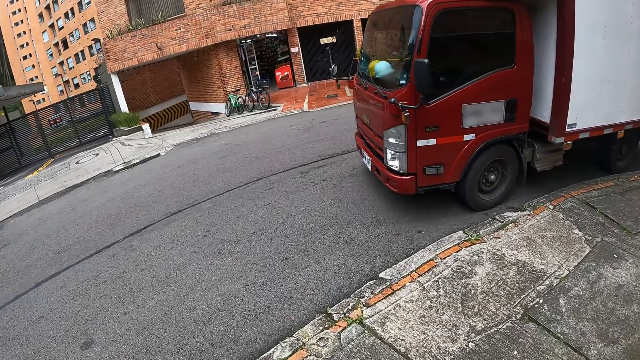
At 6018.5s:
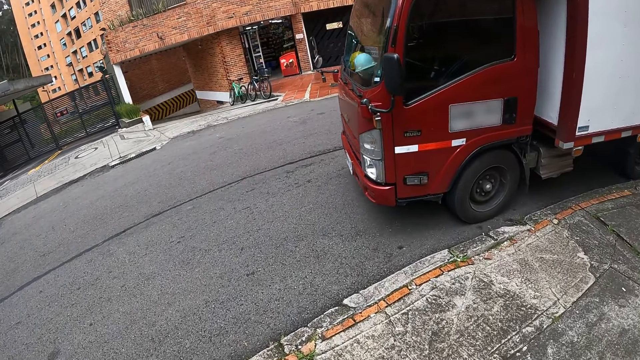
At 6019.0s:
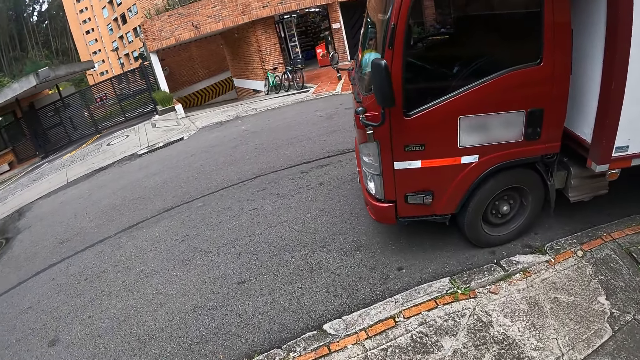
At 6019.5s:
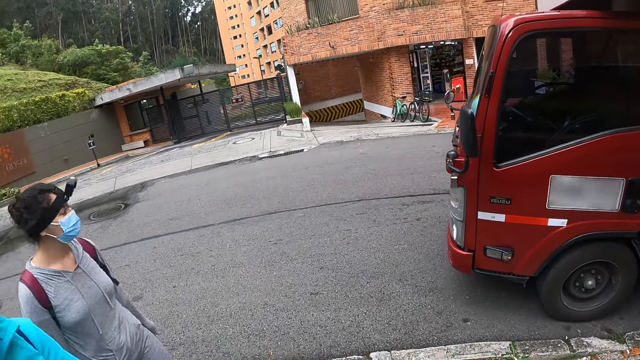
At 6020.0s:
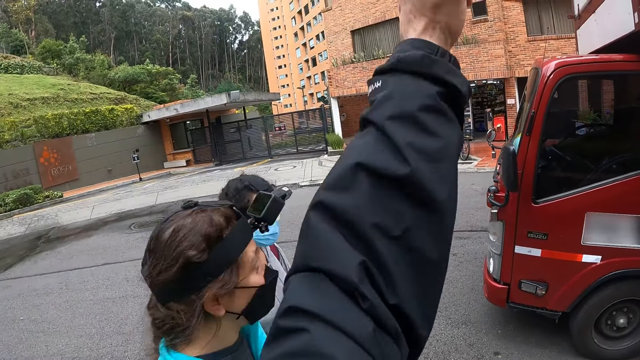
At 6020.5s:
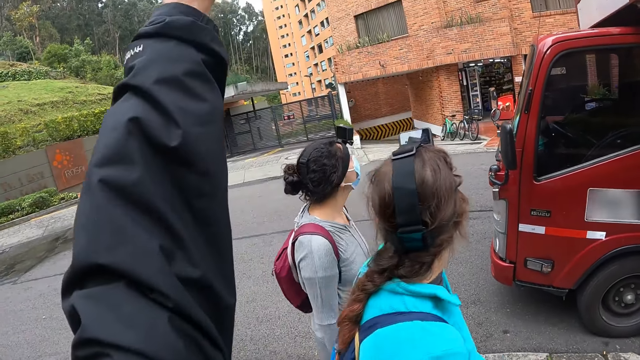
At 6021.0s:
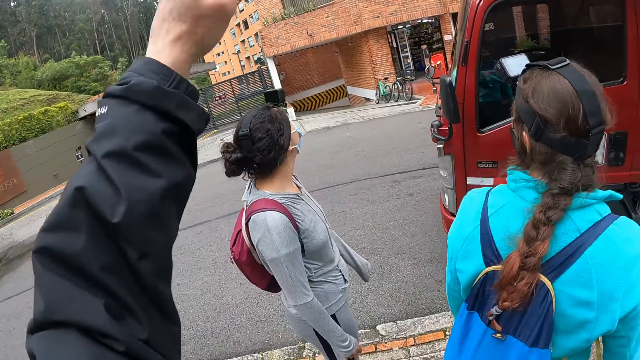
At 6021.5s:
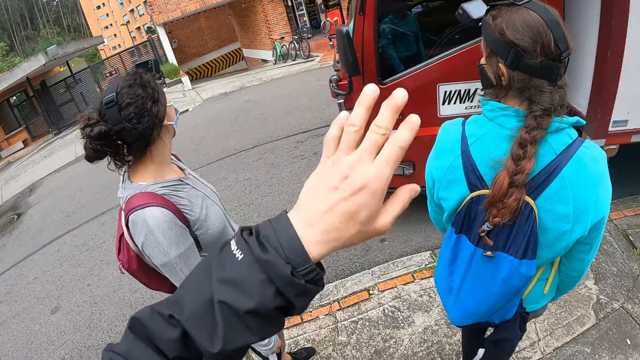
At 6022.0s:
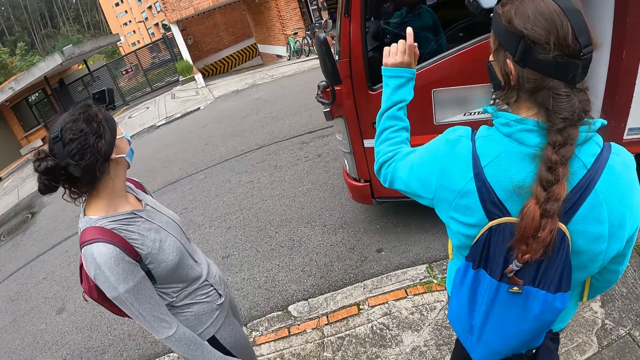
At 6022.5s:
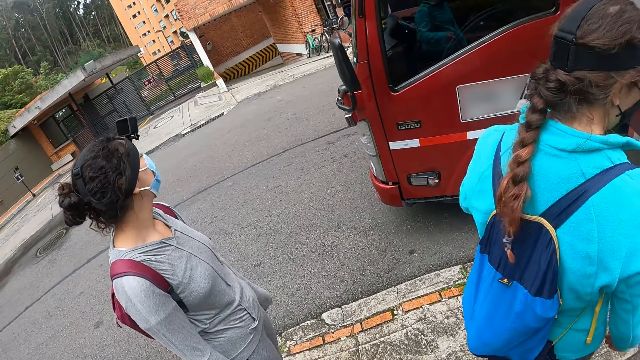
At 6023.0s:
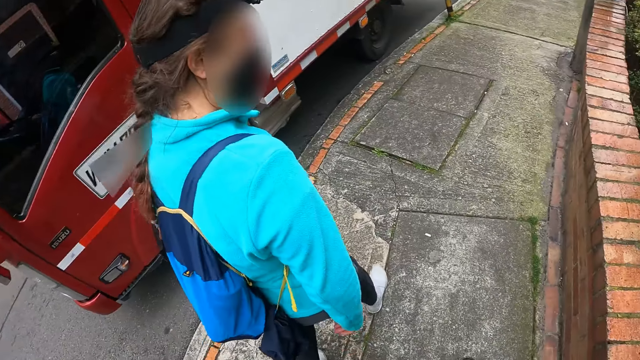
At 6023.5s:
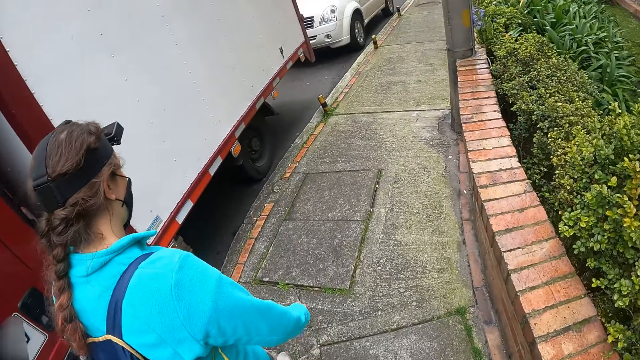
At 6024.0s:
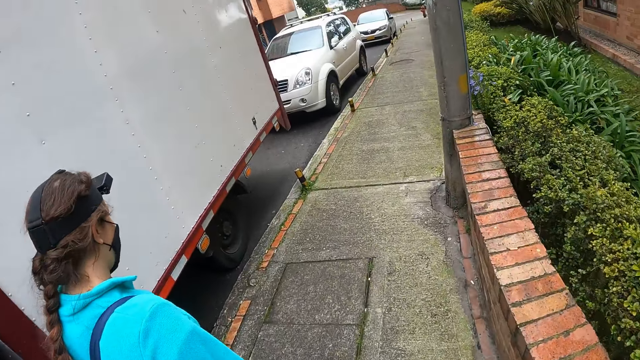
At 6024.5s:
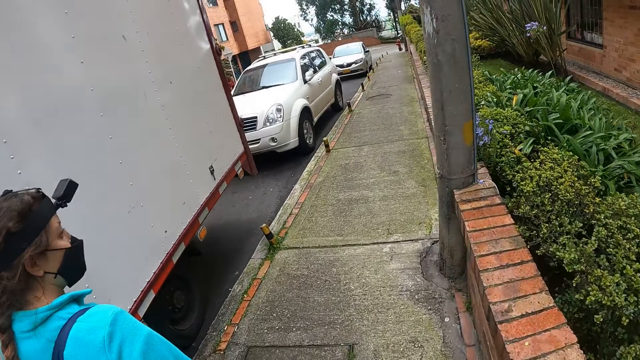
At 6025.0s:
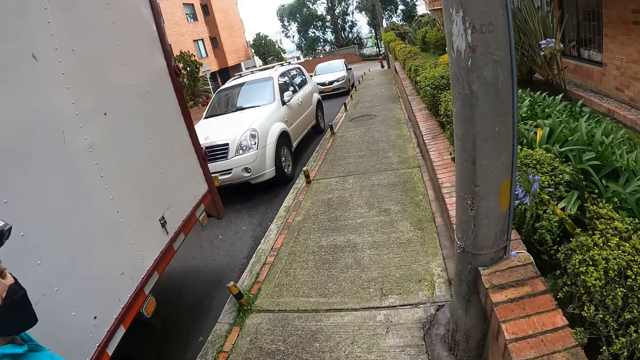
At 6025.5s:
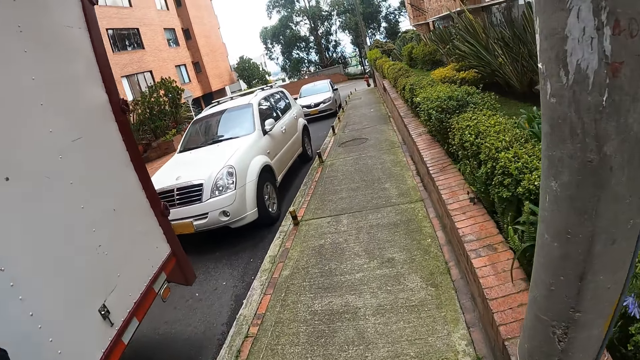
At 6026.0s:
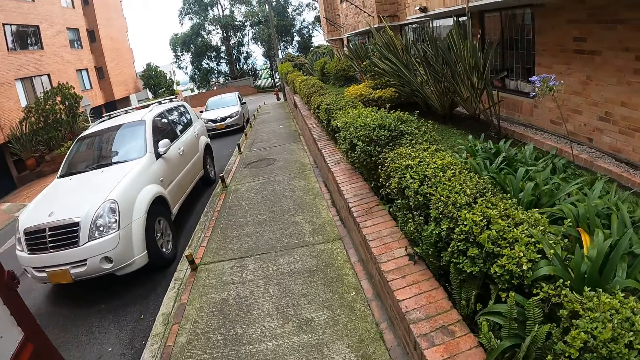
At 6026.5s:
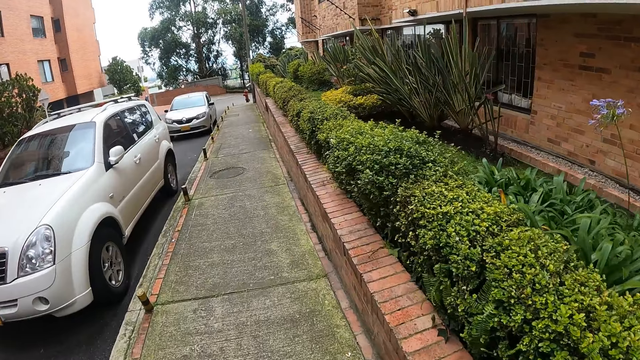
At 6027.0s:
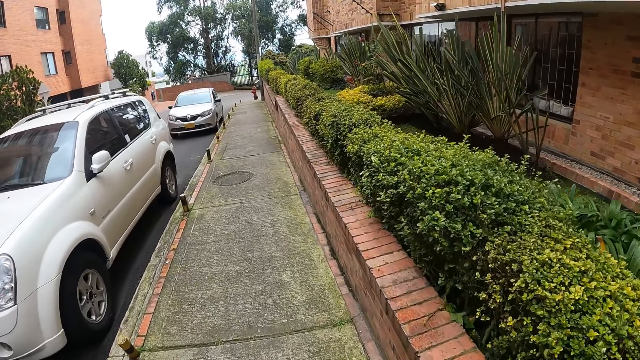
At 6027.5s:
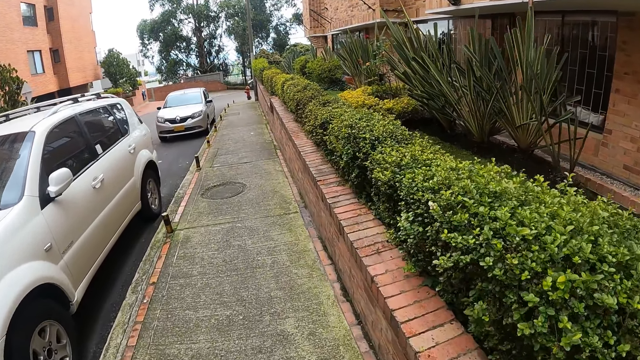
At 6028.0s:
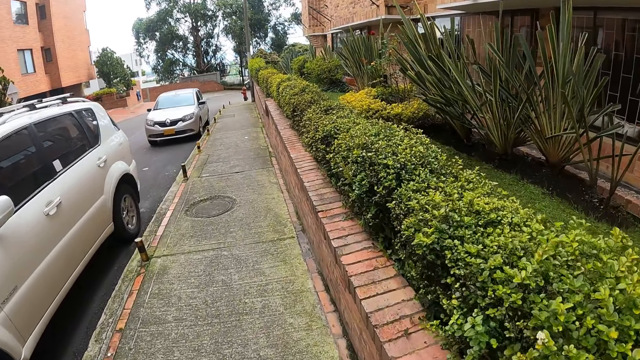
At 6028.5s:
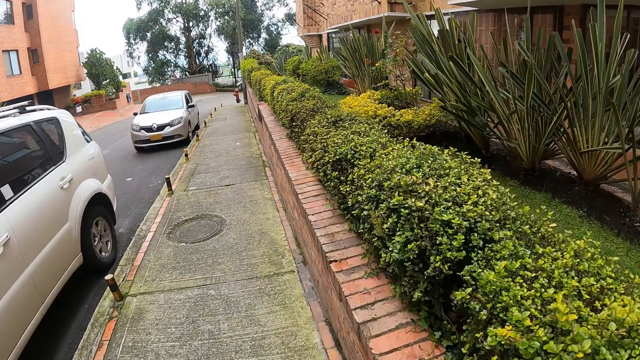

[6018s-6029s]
The camera wearer interacts with the two women. They point at something. The woman points at something. The camera wearer walks along a sidewalk with the two women.

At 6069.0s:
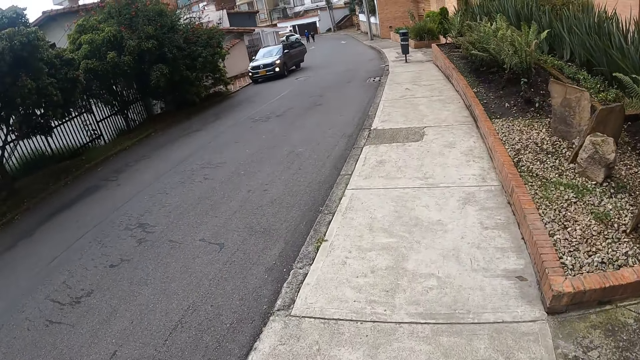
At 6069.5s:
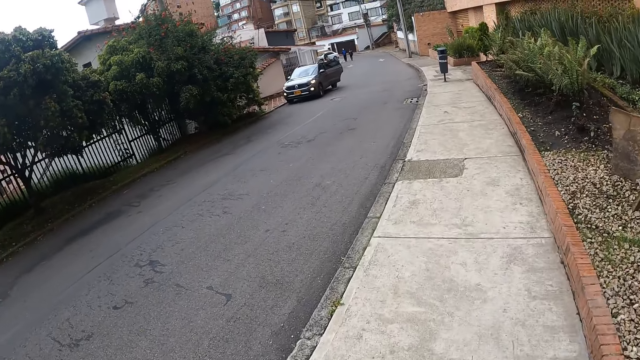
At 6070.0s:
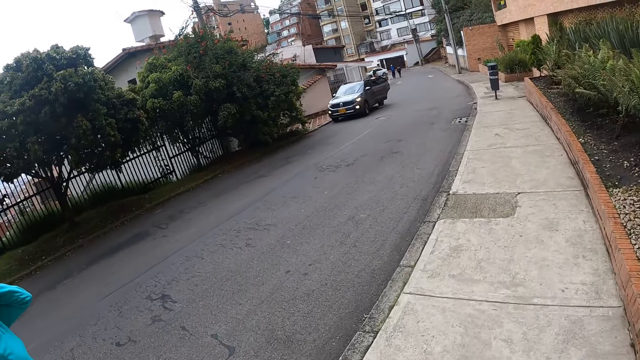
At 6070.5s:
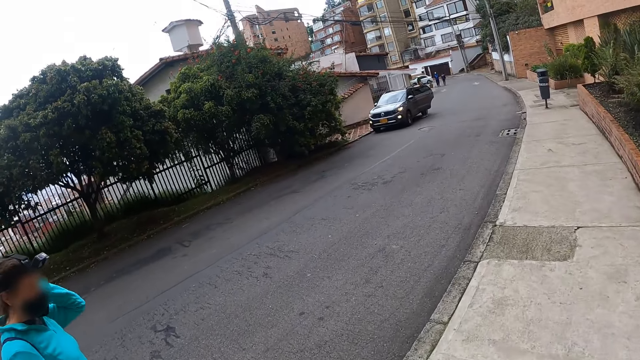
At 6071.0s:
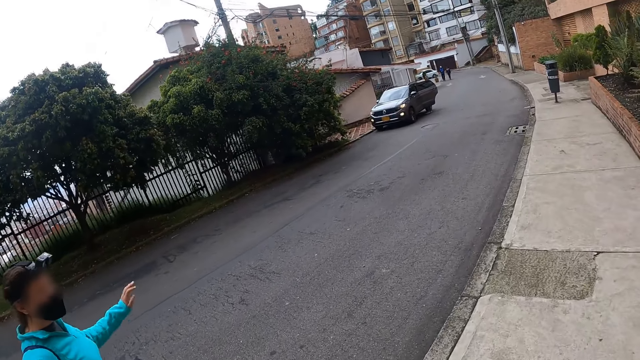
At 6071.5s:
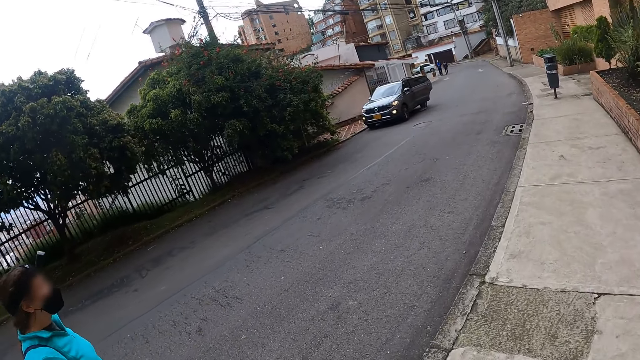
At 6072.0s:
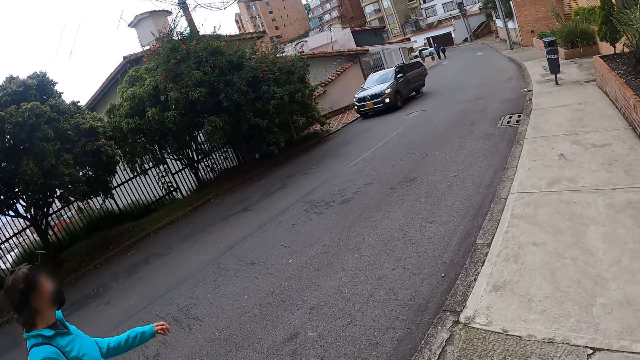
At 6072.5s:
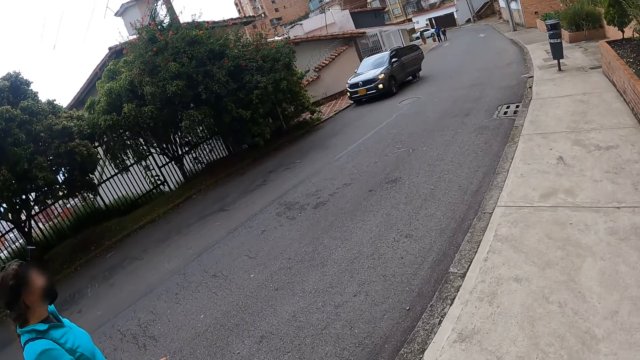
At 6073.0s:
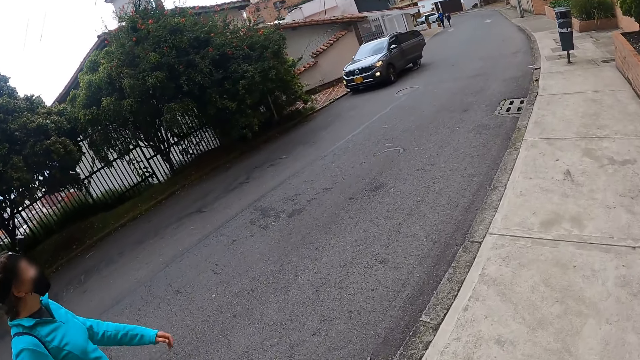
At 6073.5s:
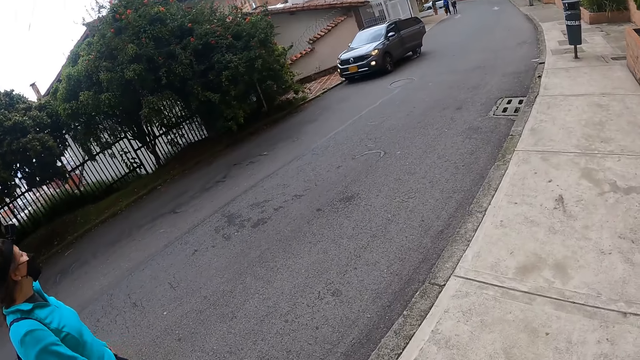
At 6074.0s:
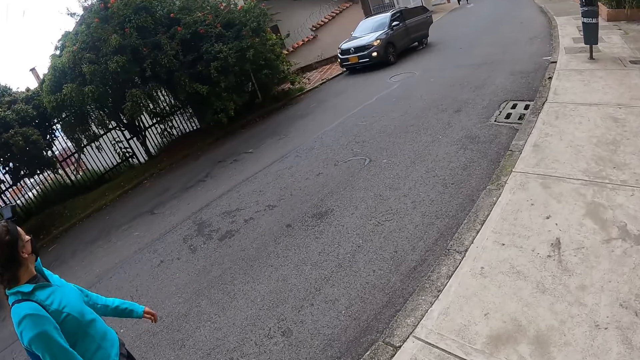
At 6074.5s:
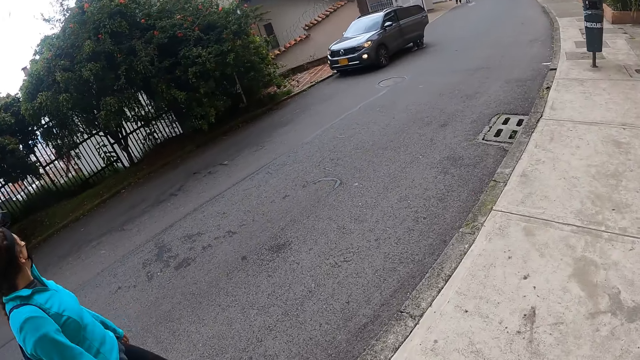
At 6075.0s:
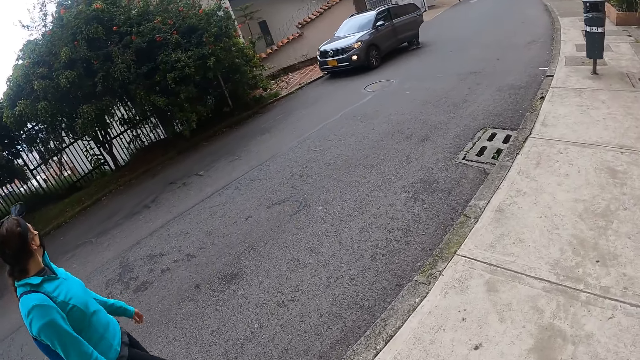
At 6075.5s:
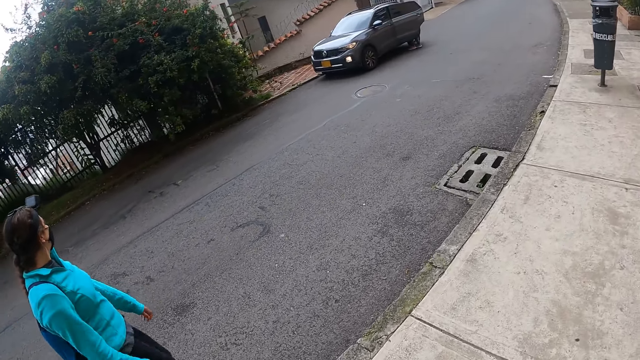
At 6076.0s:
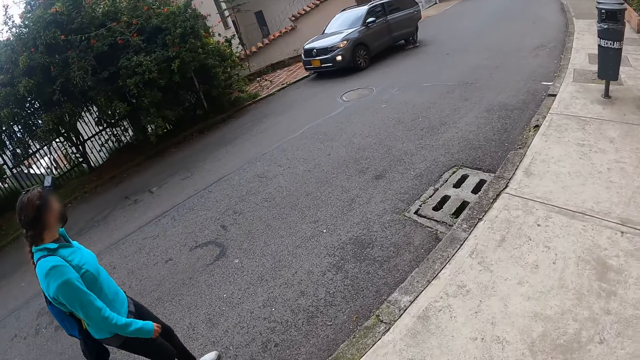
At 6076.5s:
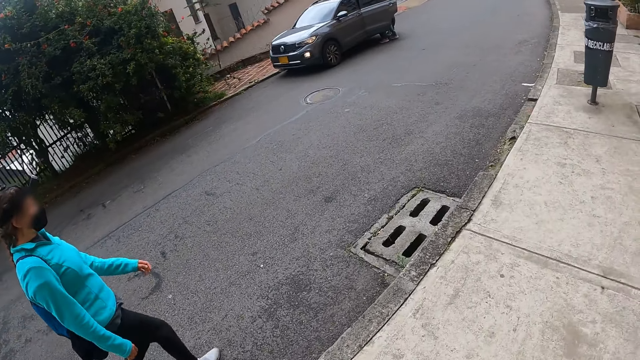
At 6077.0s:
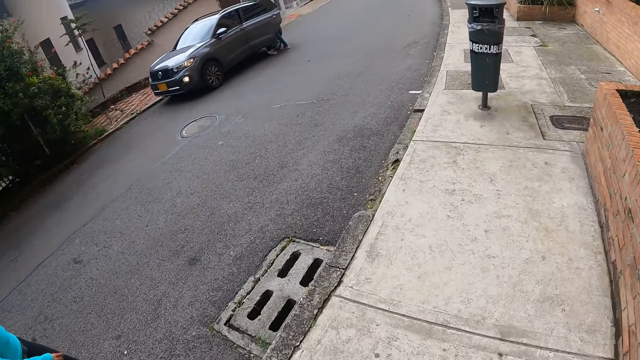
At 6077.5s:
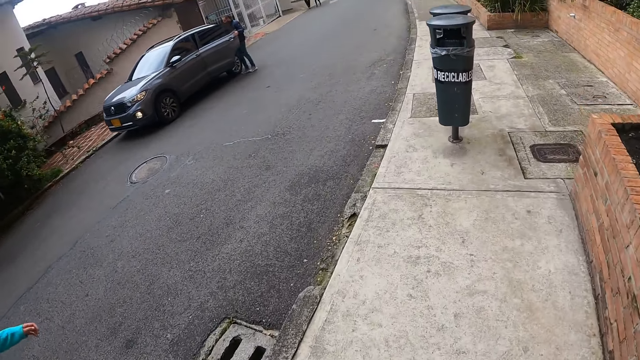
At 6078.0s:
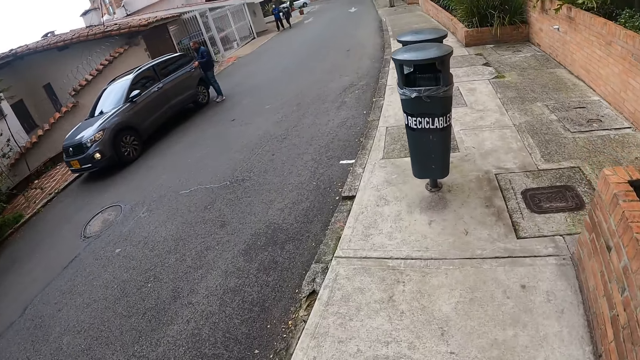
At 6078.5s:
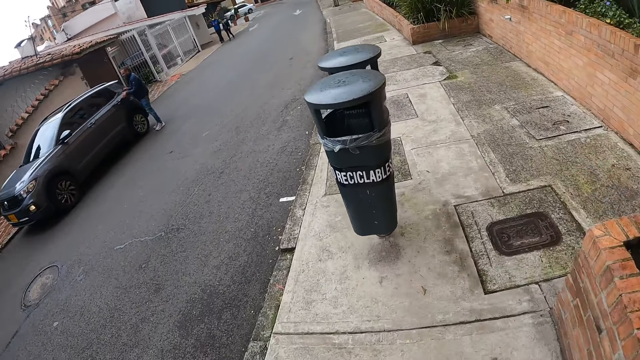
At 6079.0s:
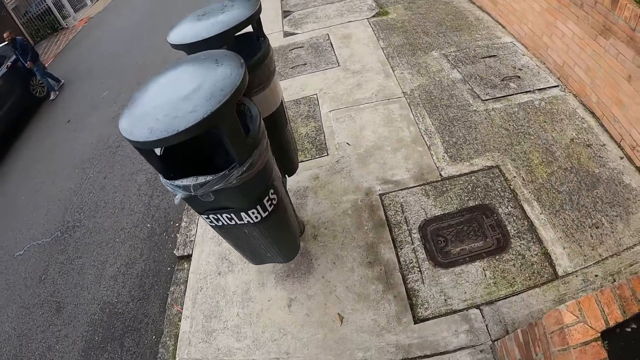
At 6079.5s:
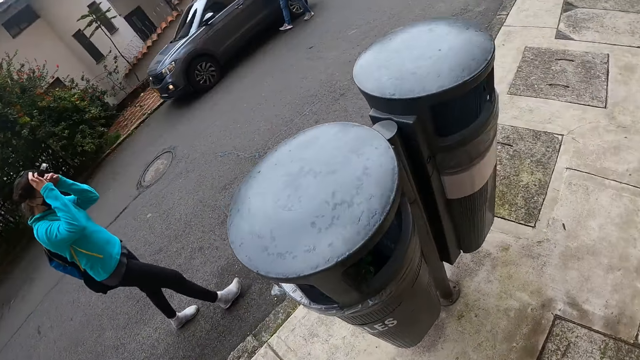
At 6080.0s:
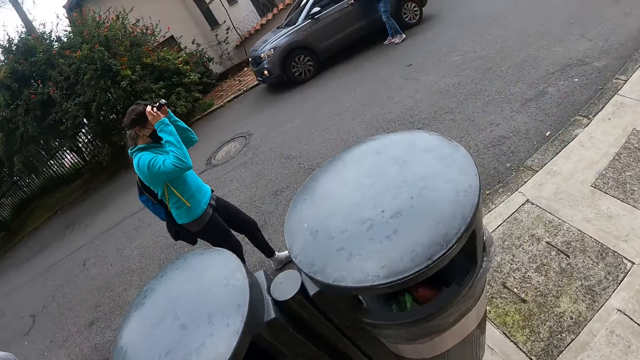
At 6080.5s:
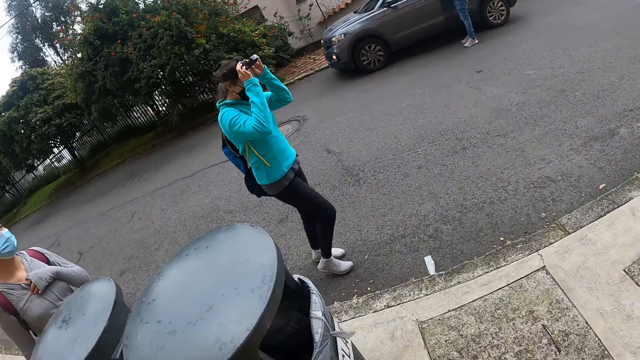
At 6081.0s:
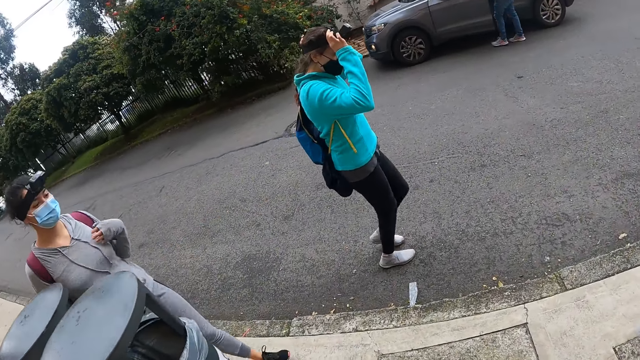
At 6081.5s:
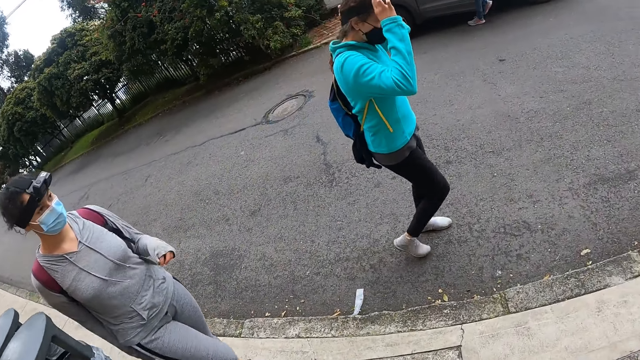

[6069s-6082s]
A woman does something with the left hand. The camera wearer, the woman and another woman walk on the road. The first woman adjusts a camera on her head with both hands. The camera wearer, the first woman and the other woman walk on the road.
